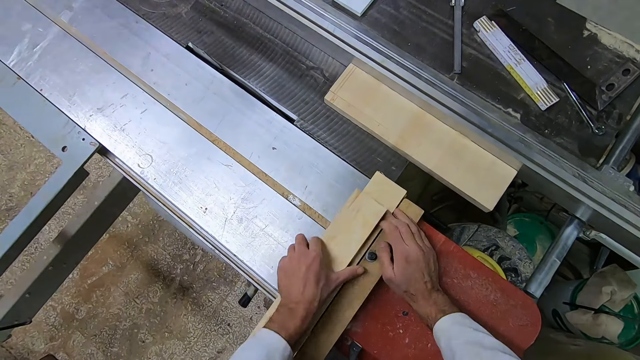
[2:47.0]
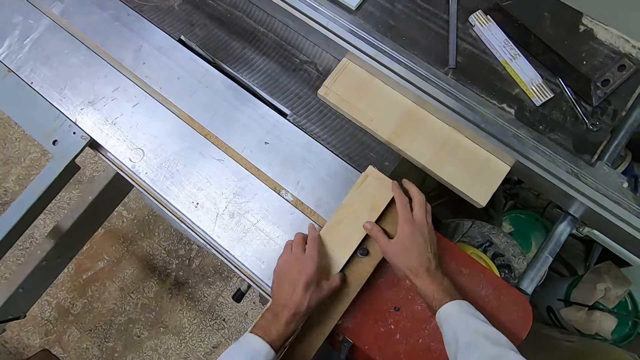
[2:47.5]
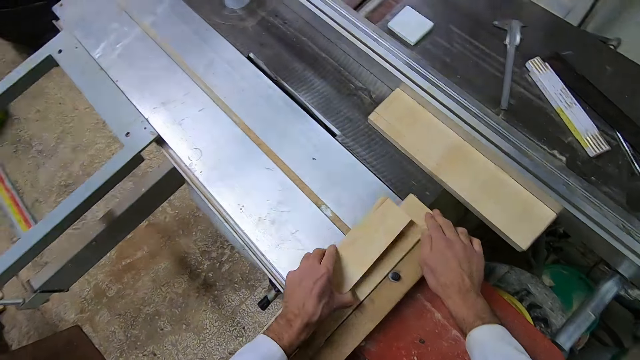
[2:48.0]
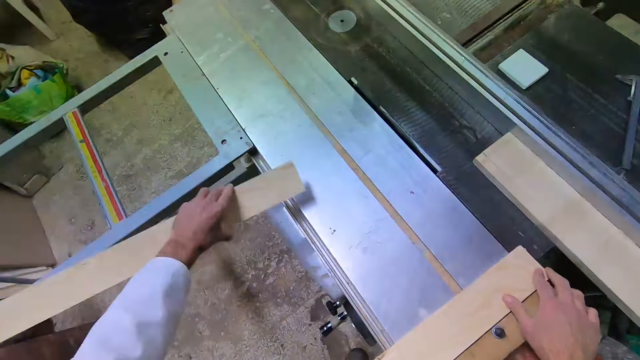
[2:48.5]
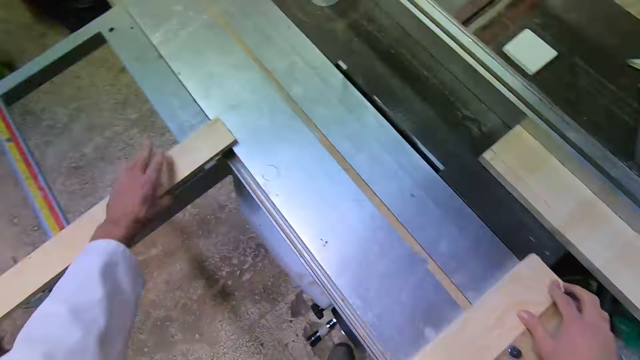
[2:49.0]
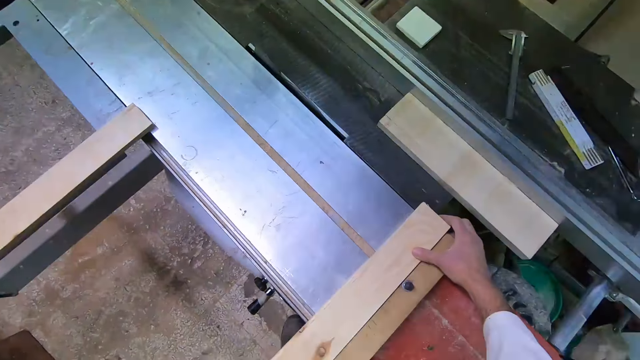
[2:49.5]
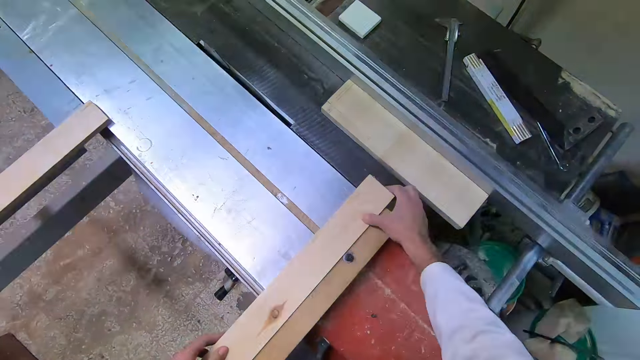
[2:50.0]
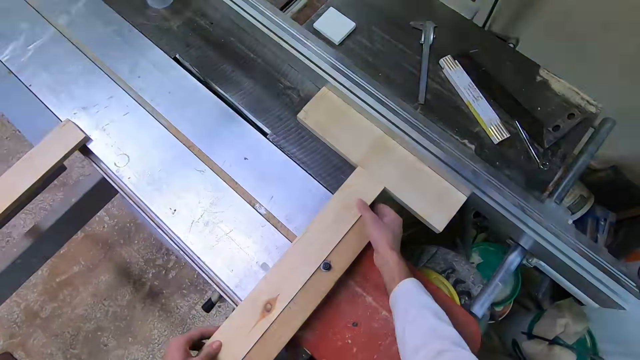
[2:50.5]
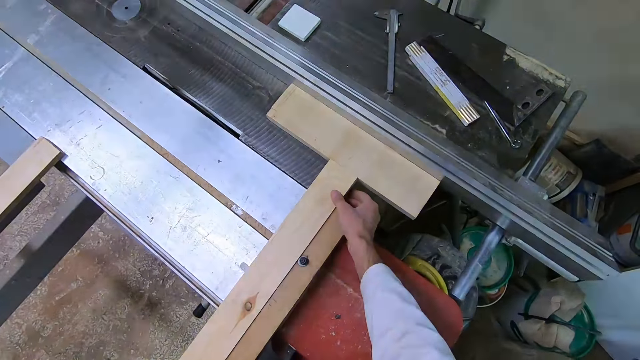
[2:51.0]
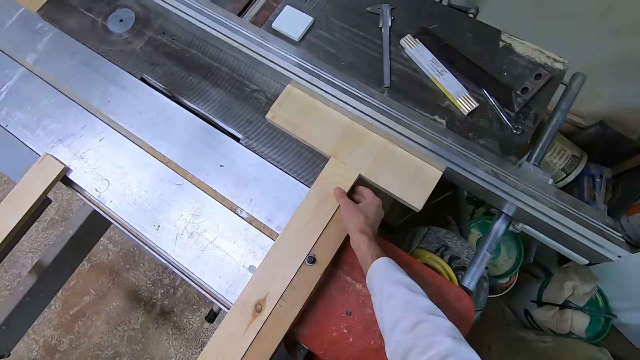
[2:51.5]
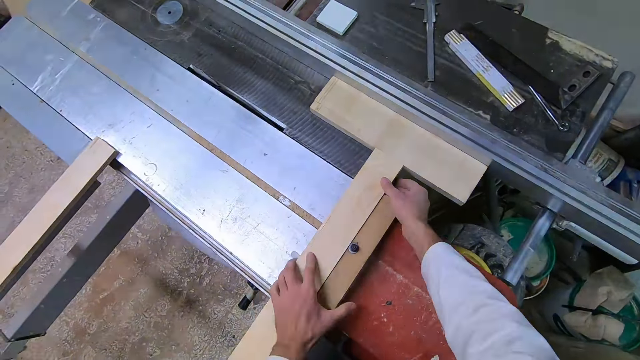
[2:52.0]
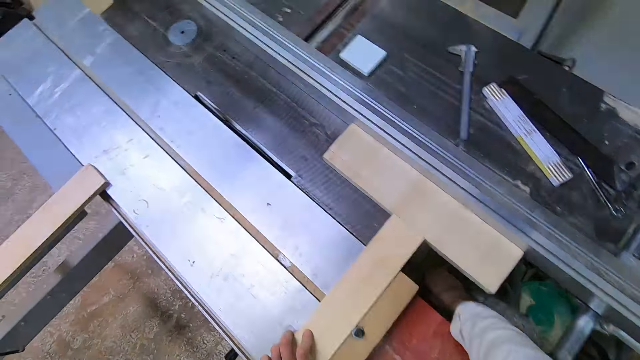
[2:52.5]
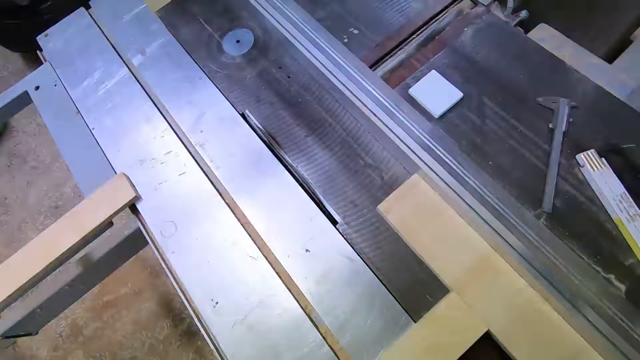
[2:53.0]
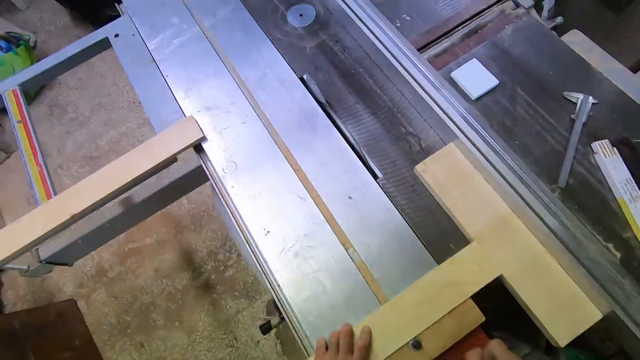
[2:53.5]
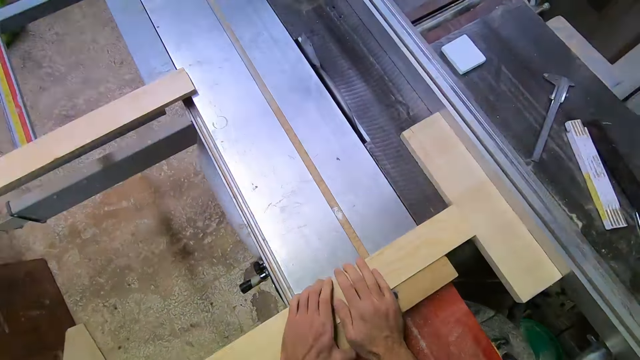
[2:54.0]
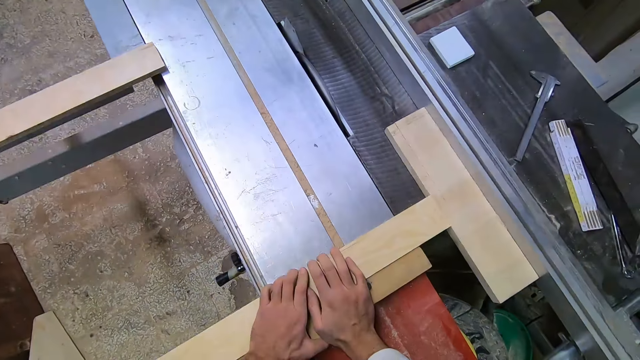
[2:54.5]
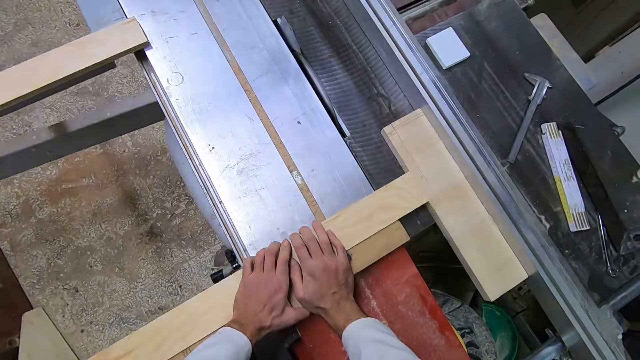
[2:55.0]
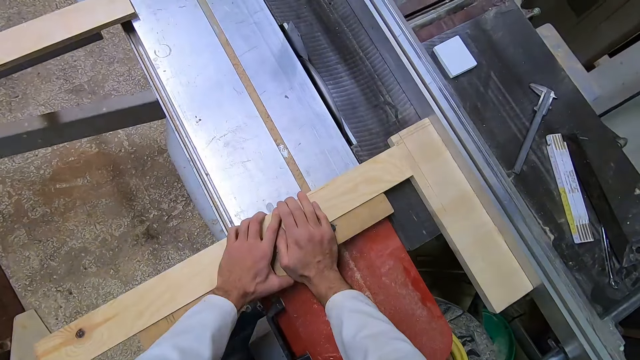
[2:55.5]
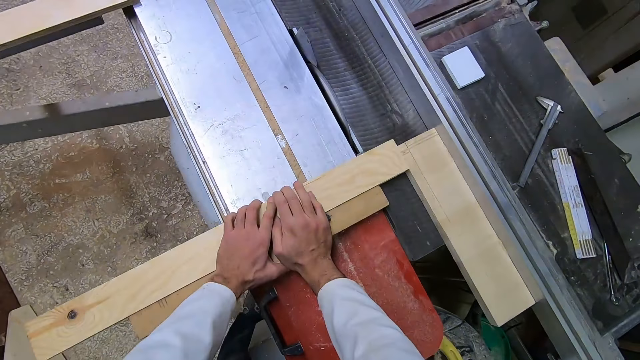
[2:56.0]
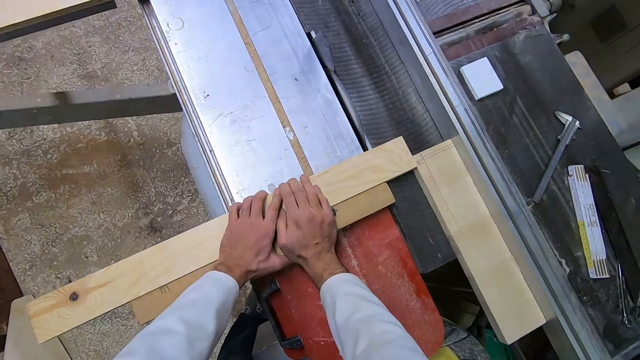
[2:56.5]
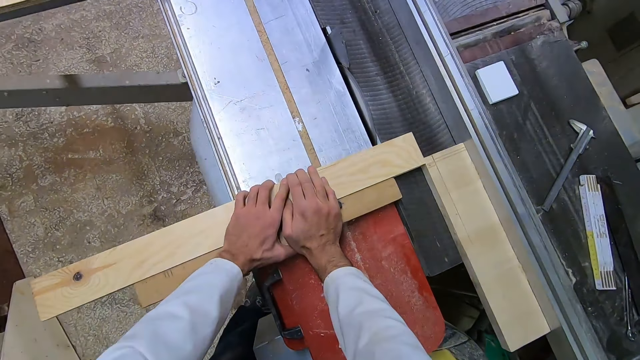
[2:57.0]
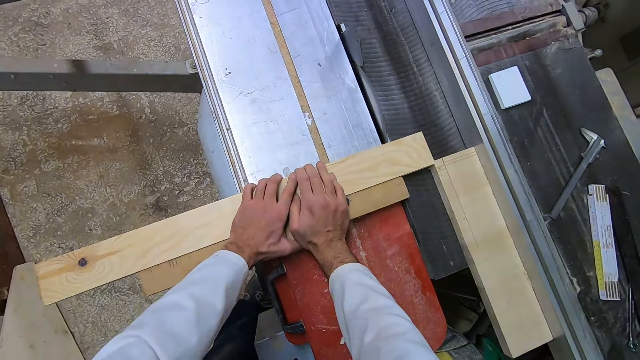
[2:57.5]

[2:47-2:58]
The camera wearer picks a part of the flat wood with his left hand. He puts away the rectangular block. He drops the part of the flat wood on the industrial table saw. He positions the rectangular block along the bar clamp. He pushes a part of the flat wood closer to another piece of wood on the industrial table saw. He puts his right hand under the industrial table saw. He switches on the cutter machine. He pushes the other parts of the flat wood over the industrial table saw with both hands. He cuts the rectangular block into a small piece.

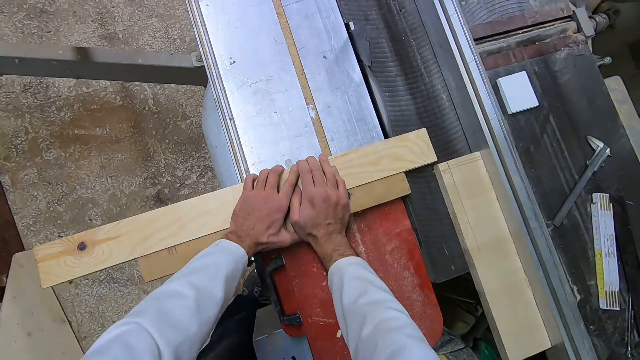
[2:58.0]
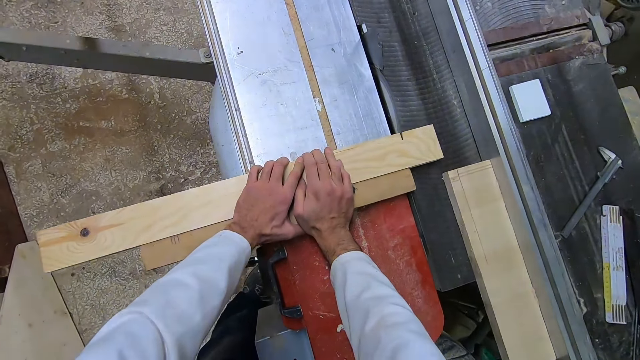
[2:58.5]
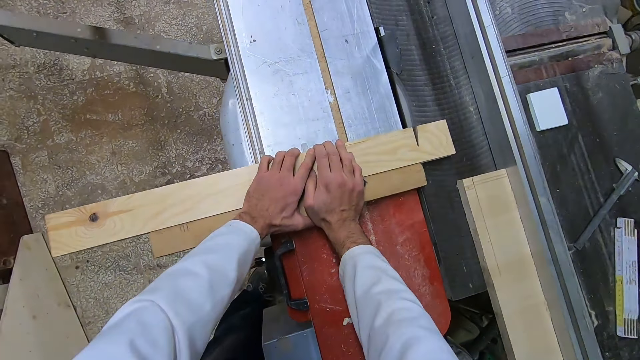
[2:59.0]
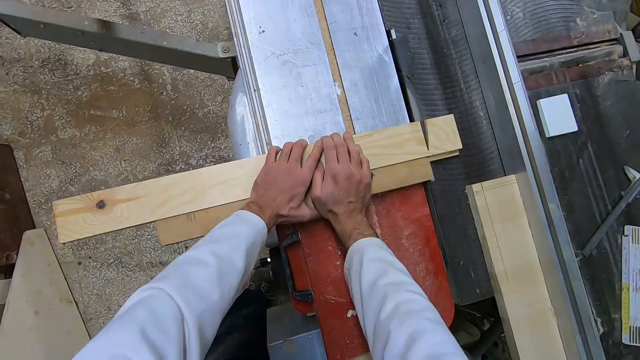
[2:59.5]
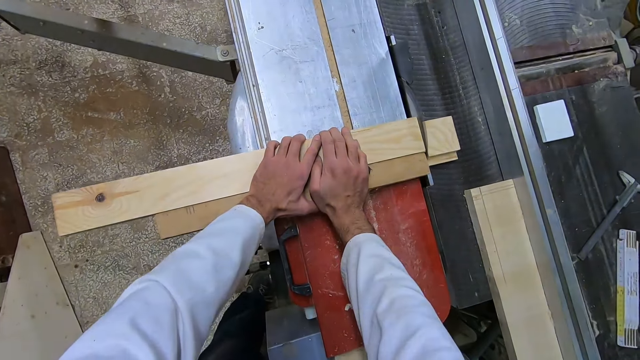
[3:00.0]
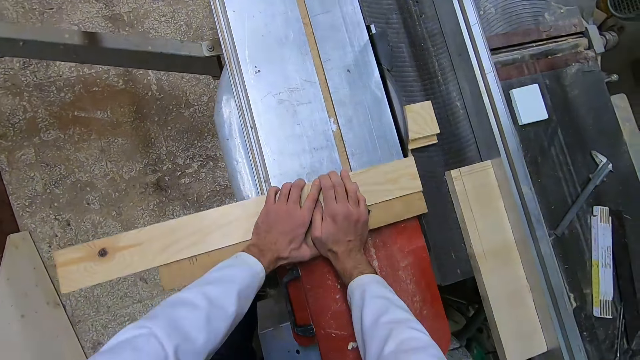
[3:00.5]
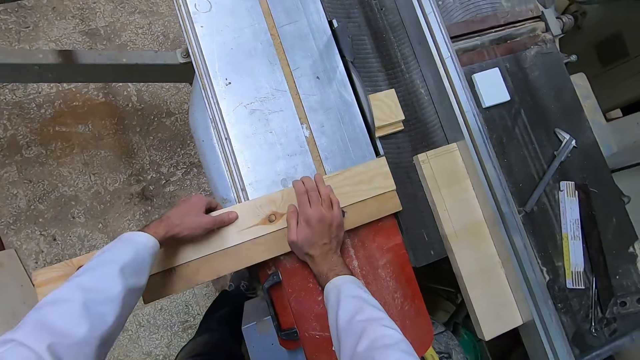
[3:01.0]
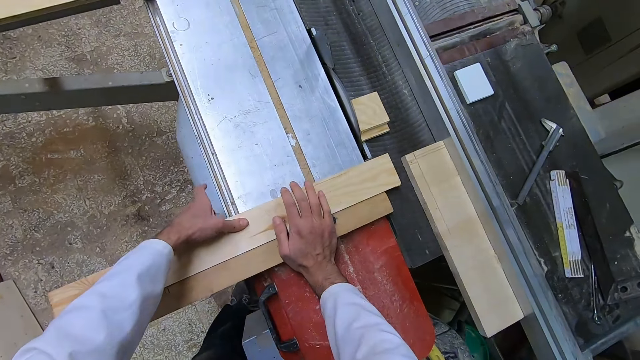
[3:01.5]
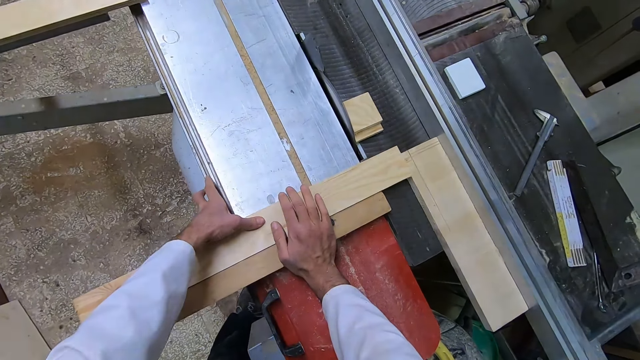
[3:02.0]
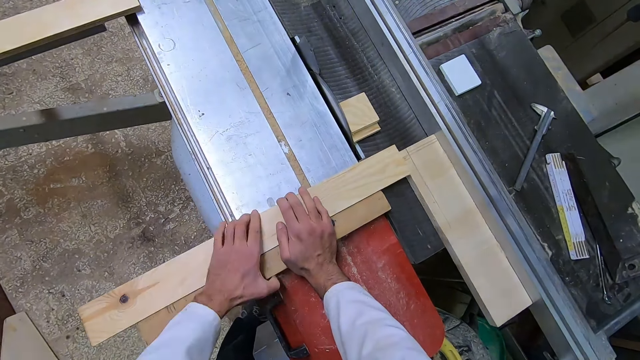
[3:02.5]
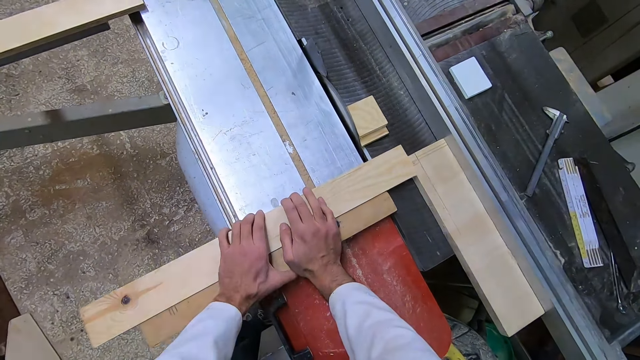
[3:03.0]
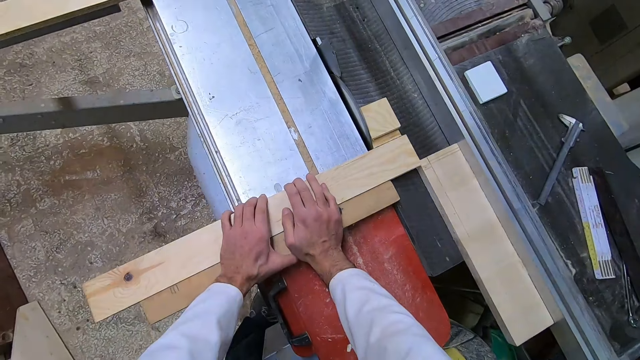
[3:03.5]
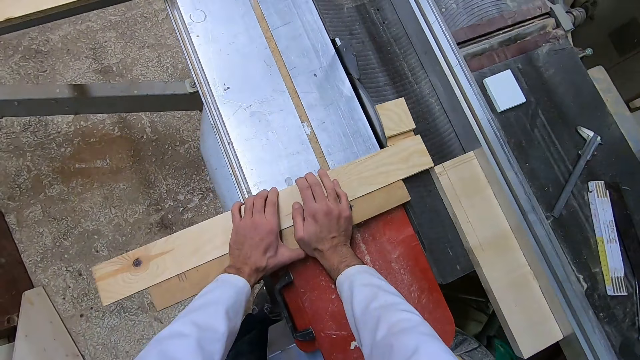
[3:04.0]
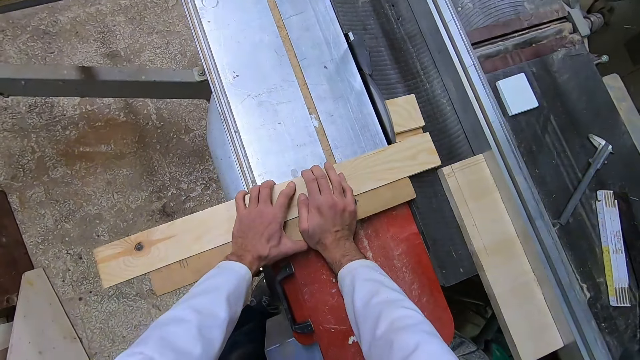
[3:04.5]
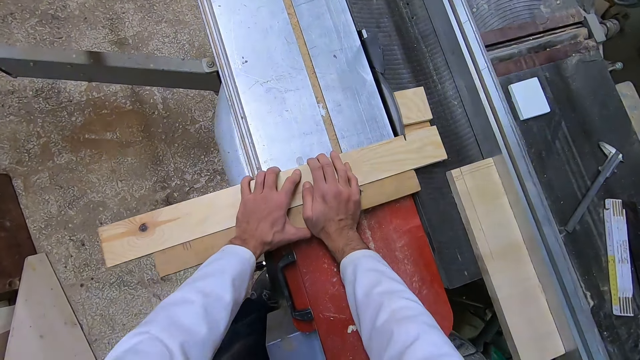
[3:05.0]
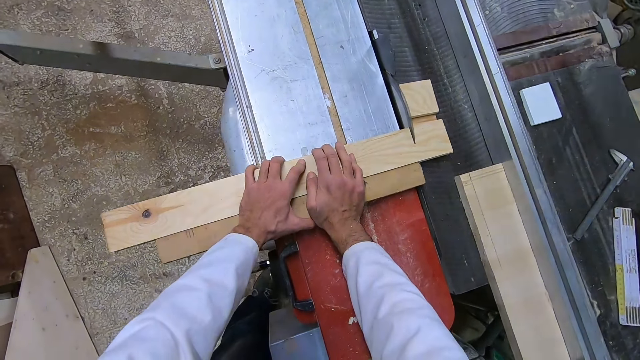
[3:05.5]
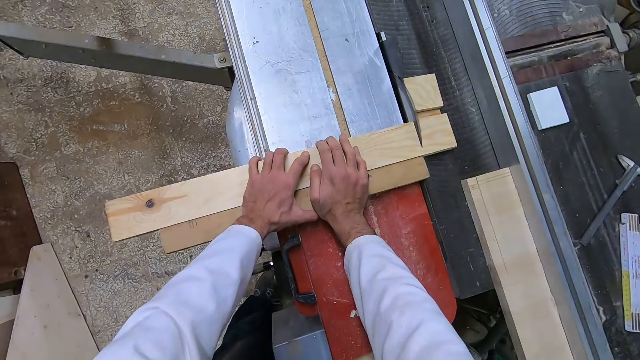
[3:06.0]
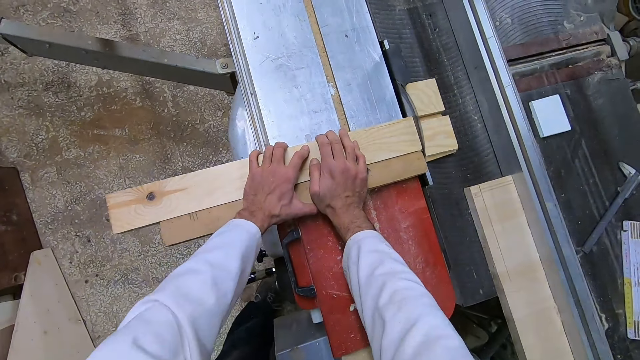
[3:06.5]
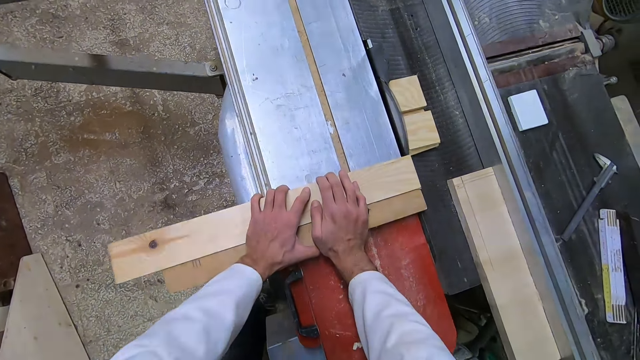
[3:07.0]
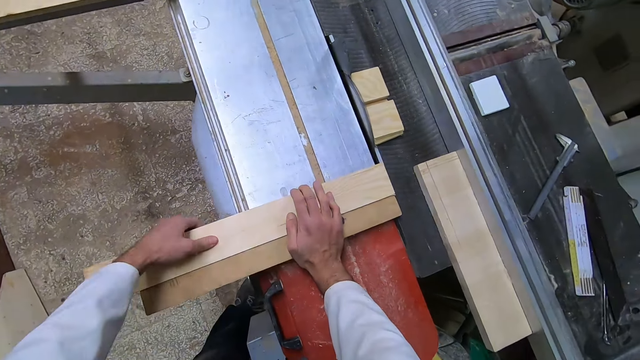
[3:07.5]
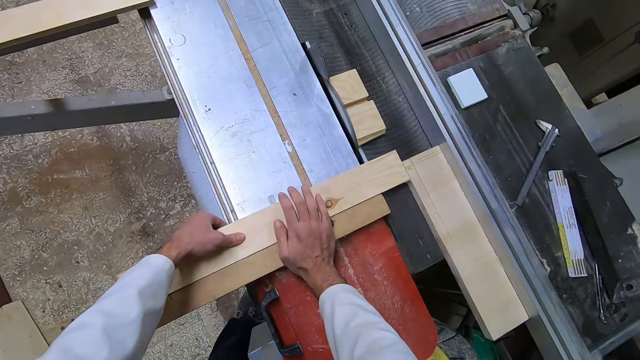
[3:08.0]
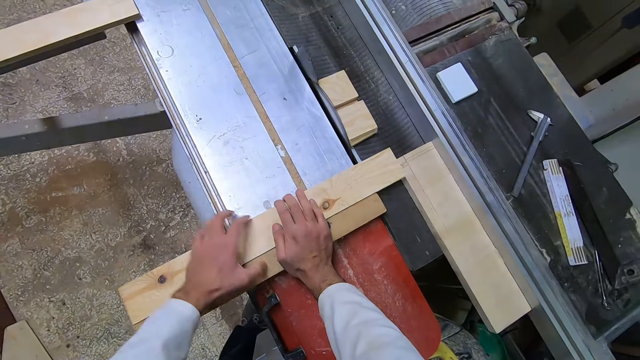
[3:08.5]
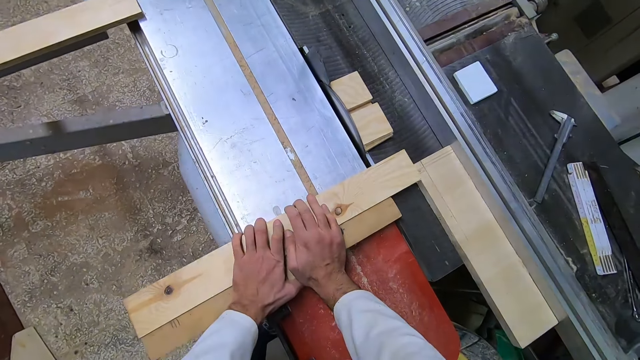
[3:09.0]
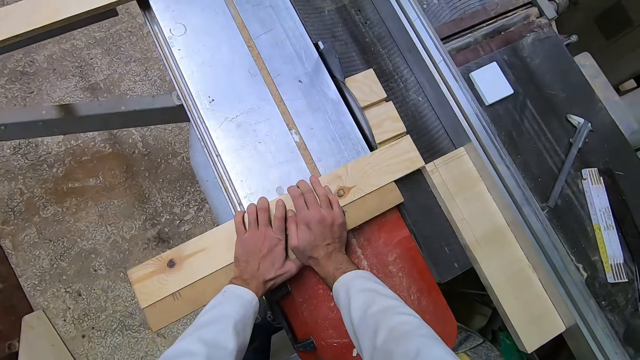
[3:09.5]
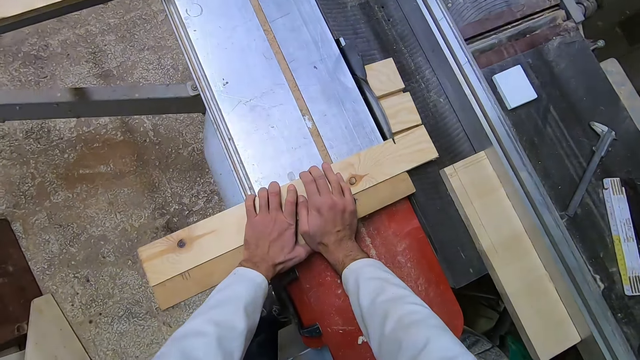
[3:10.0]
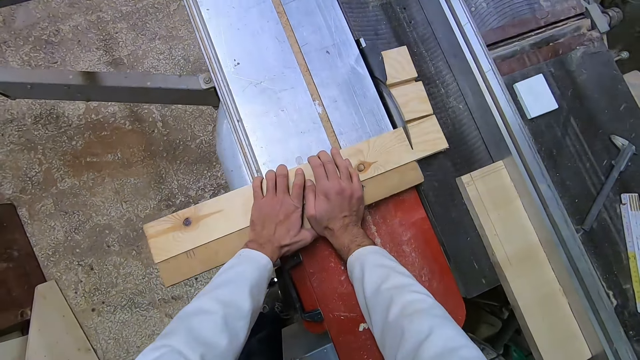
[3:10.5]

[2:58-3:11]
The camera wearer pulls the other parts of the flat wood backwards with both hands. He pushes the other parts of the flat wood closer to another piece of wood on the industrial table saw. He pushes the other parts of the flat wood over the industrial table saw with both hands. He pulls the other parts of the flat wood backwards with both hands. He pushes the other parts of the flat wood closer to another piece of wood on the industrial table saw. He pushes the other parts of the flat wood over the industrial table saw with both hands.
